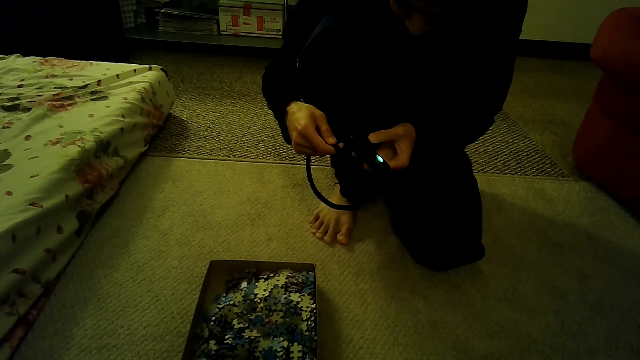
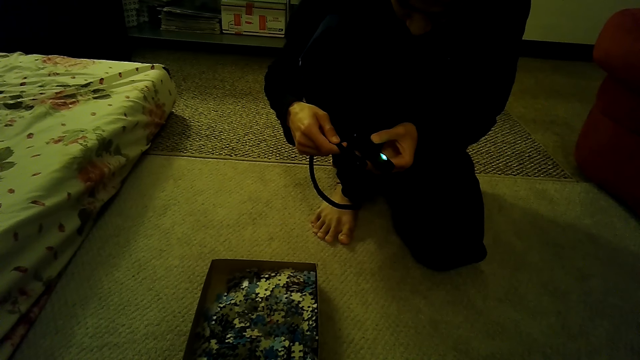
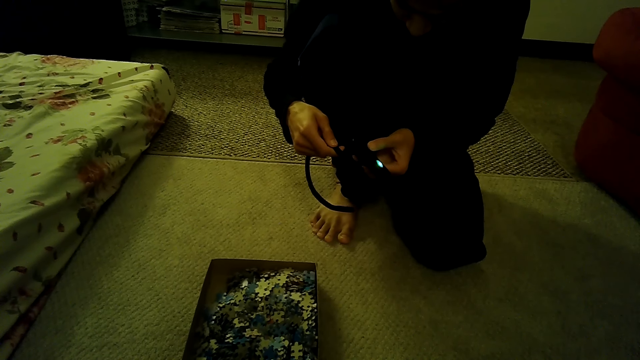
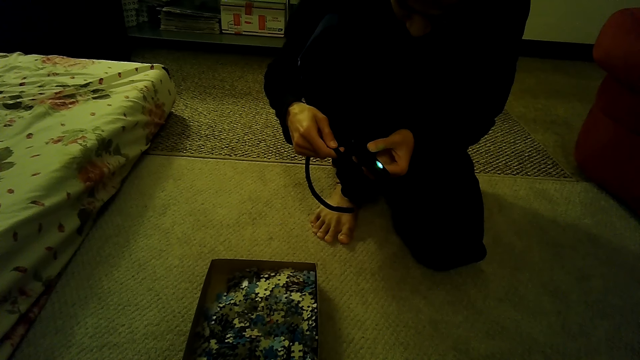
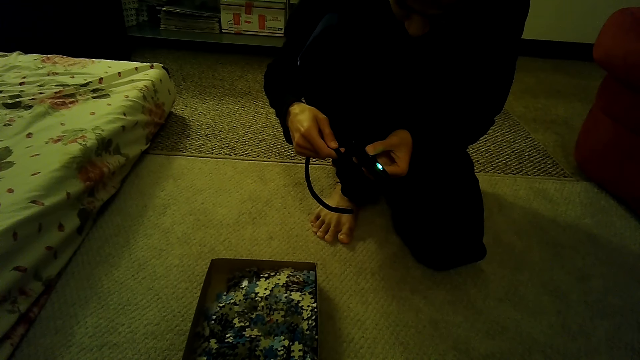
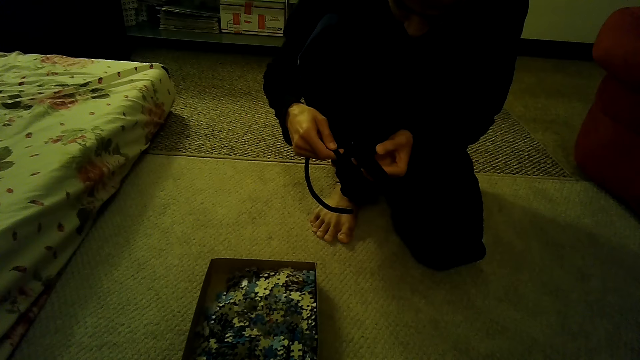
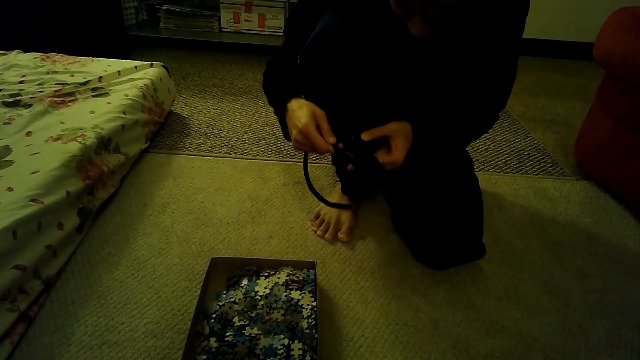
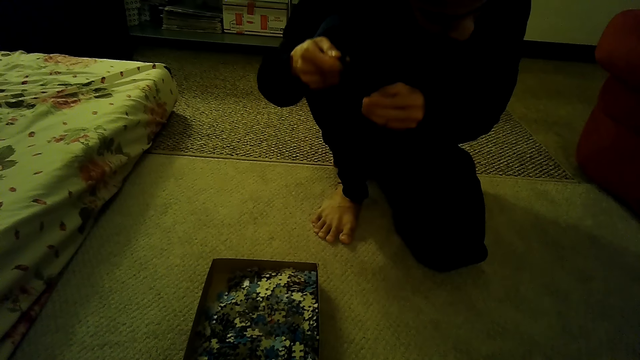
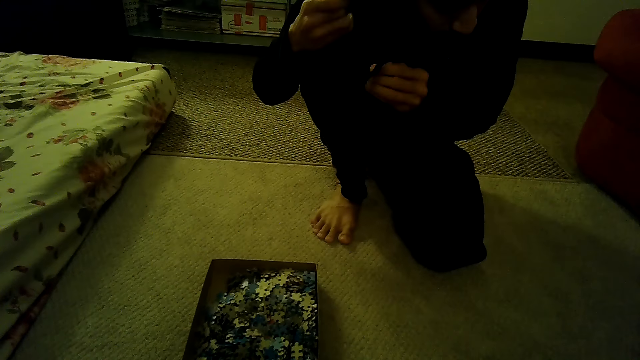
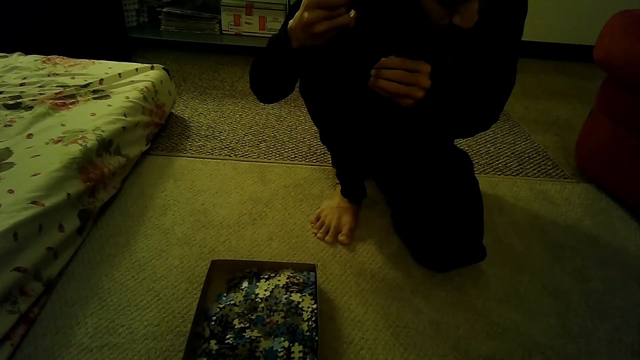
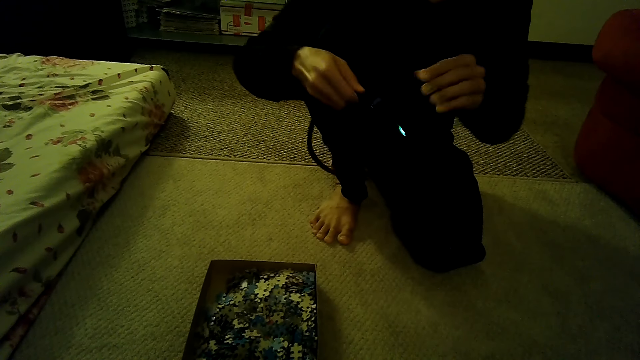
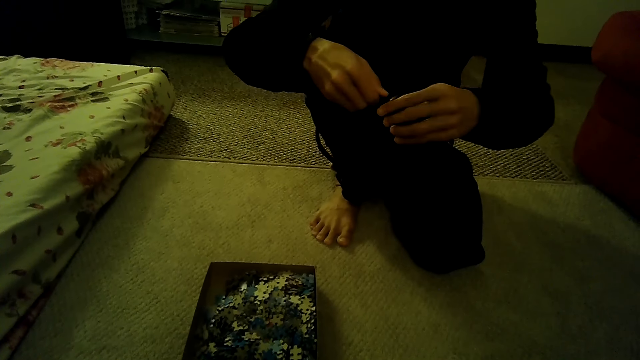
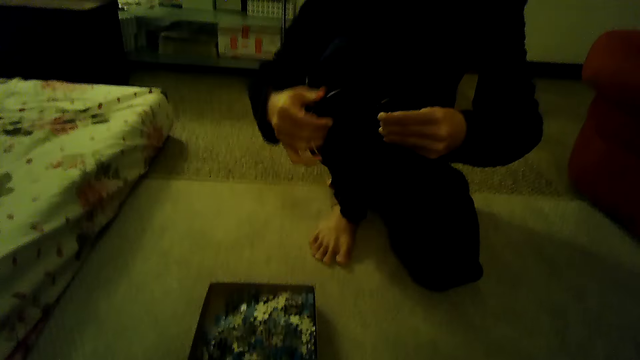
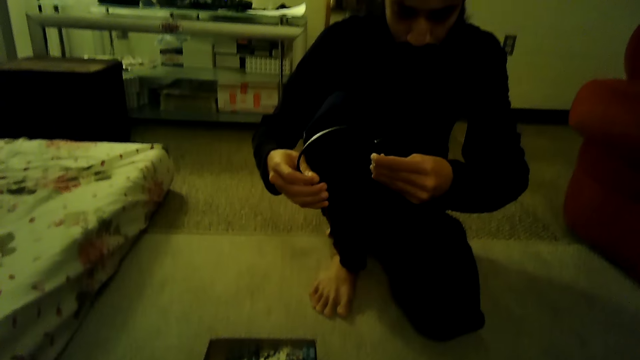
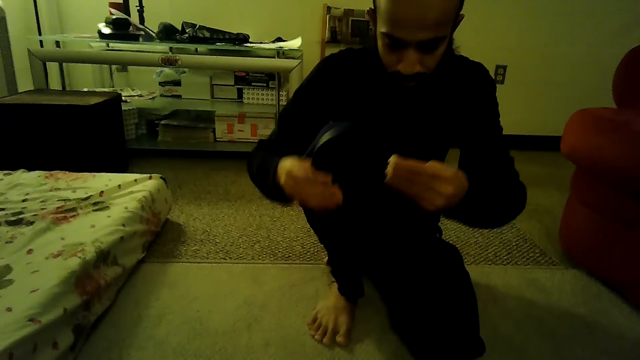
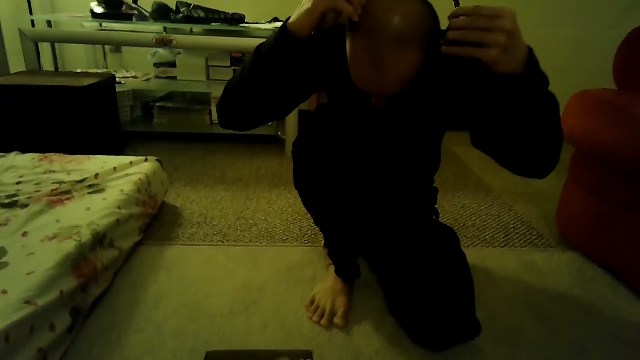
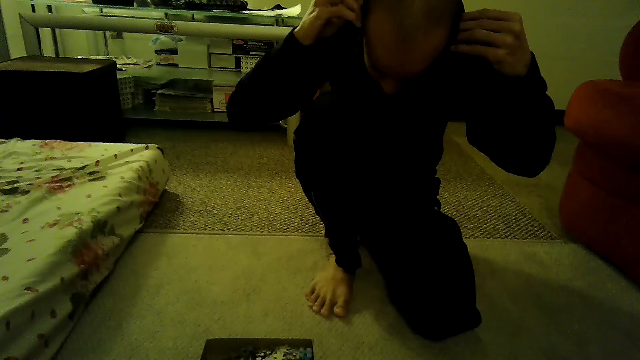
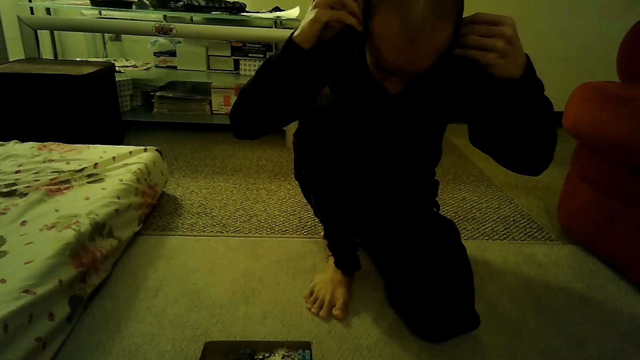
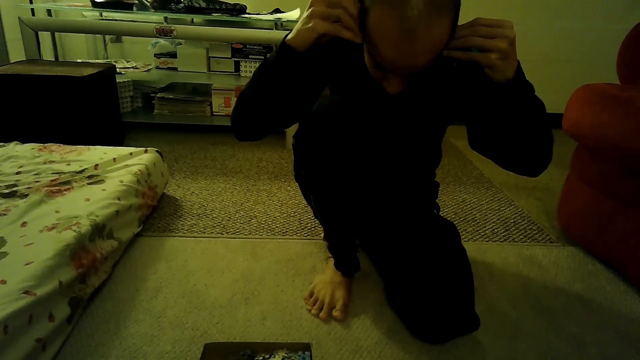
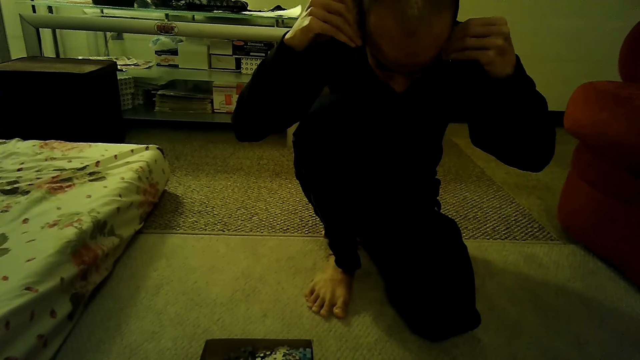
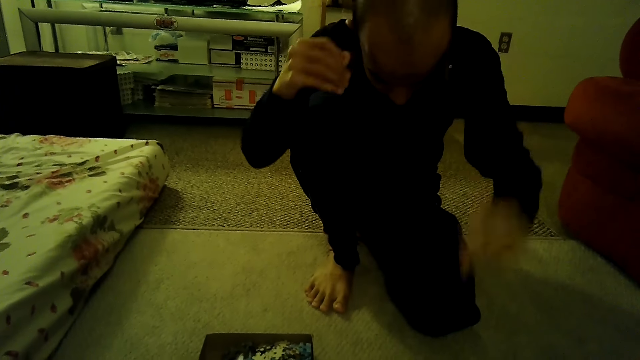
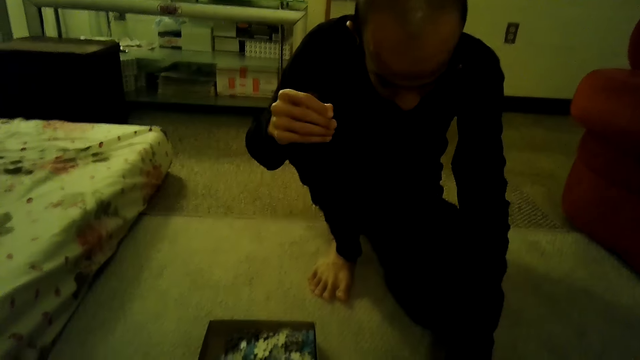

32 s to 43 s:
A man swings both hands and puts the headphone on the head.

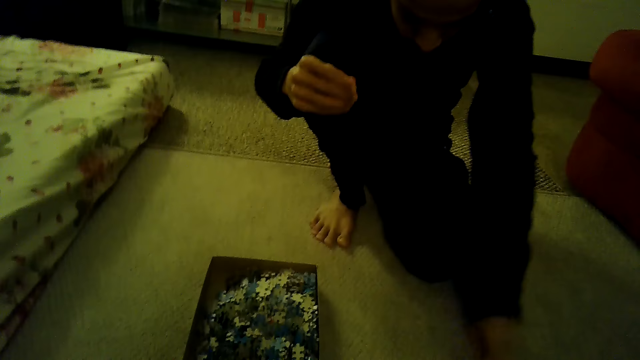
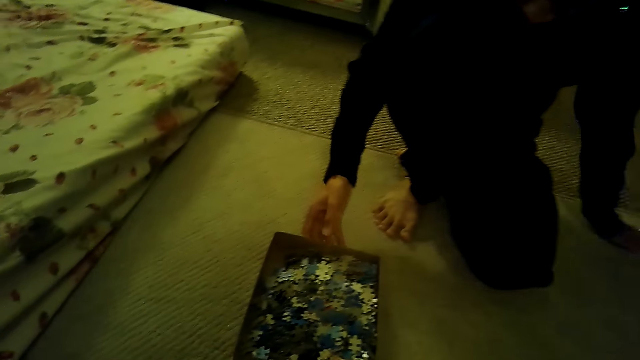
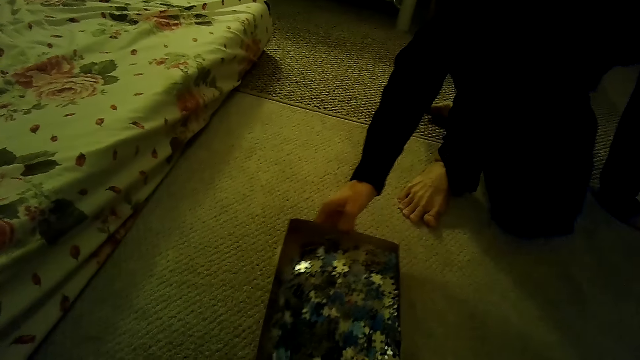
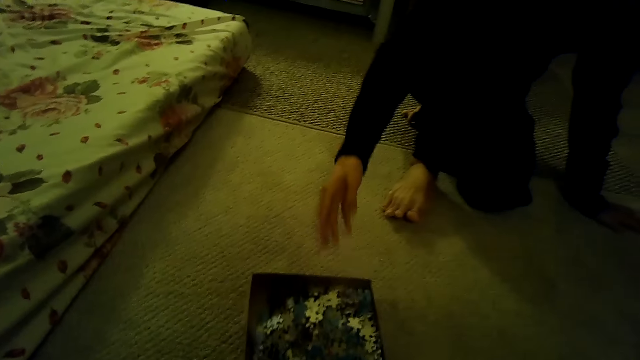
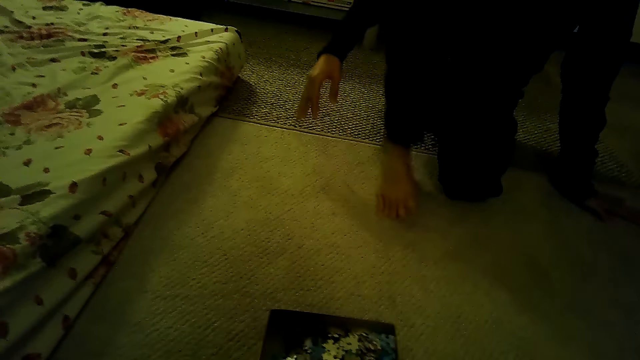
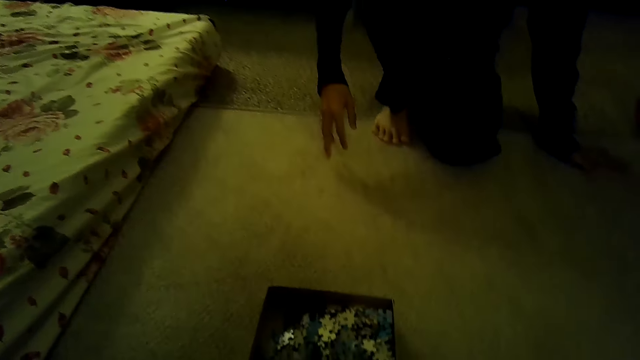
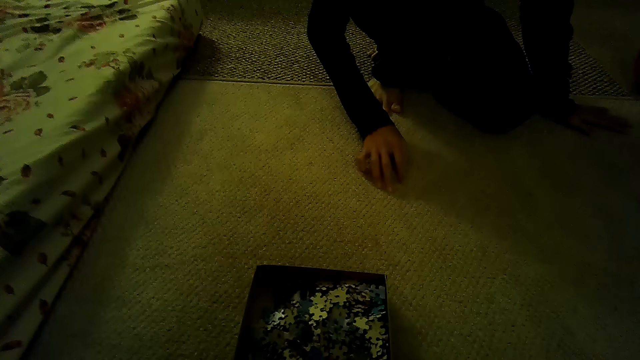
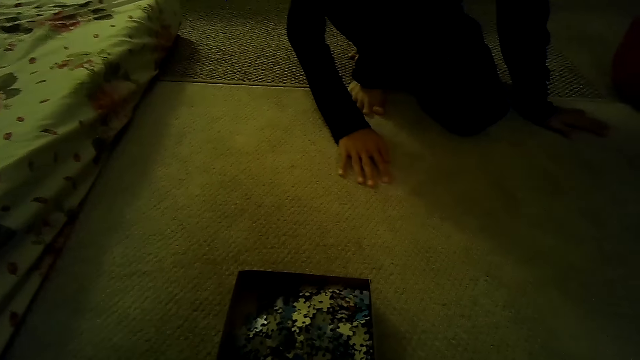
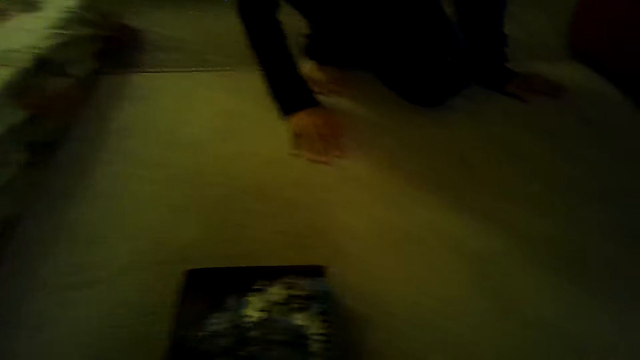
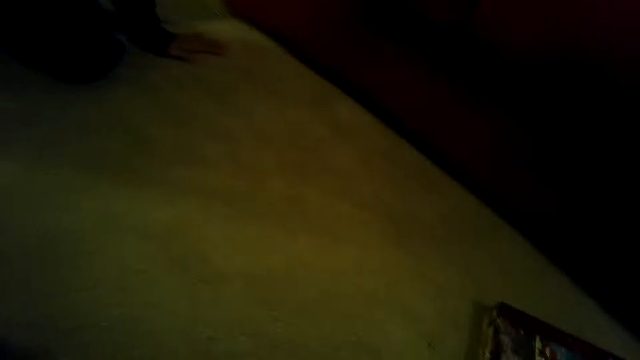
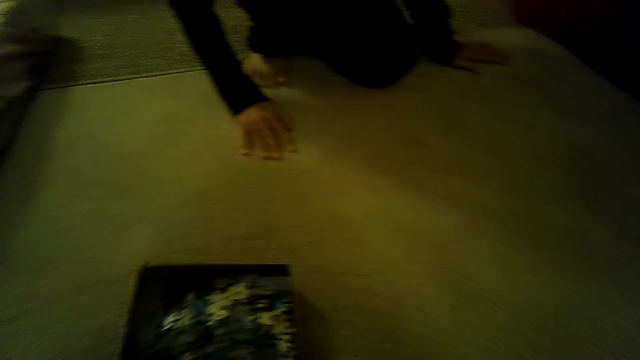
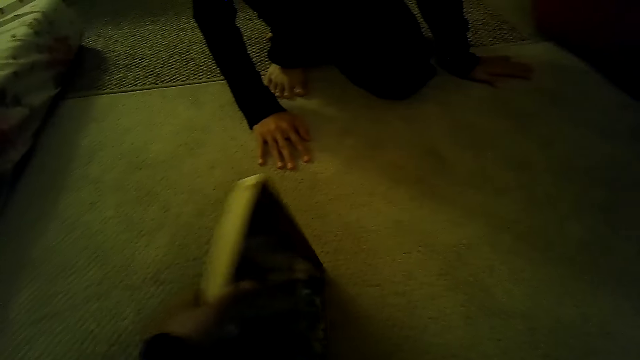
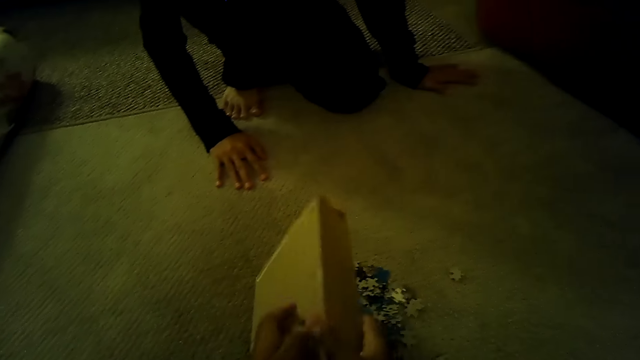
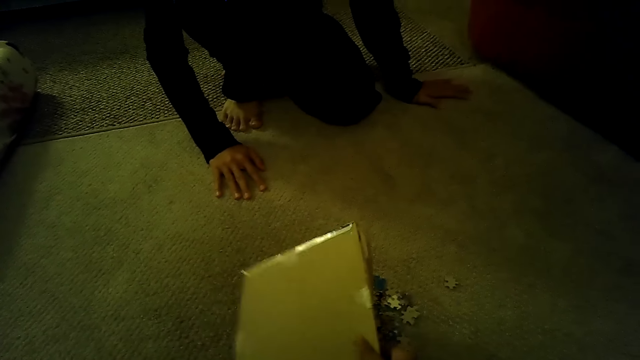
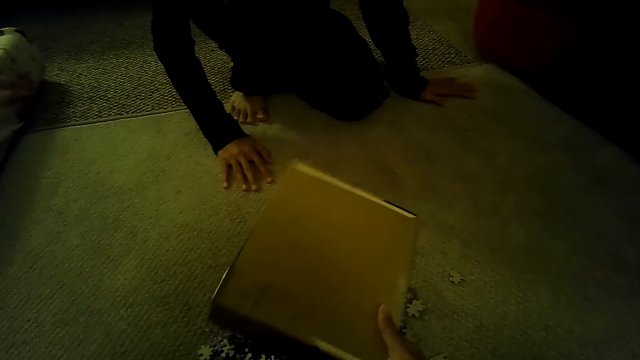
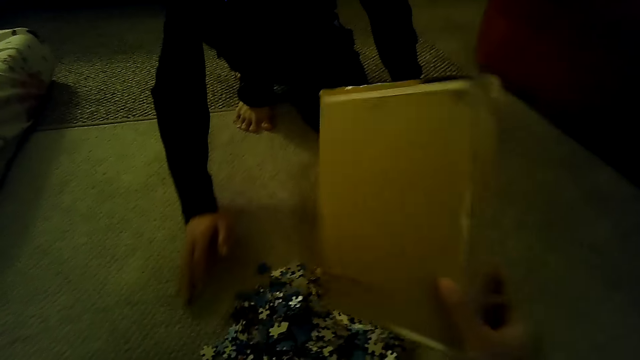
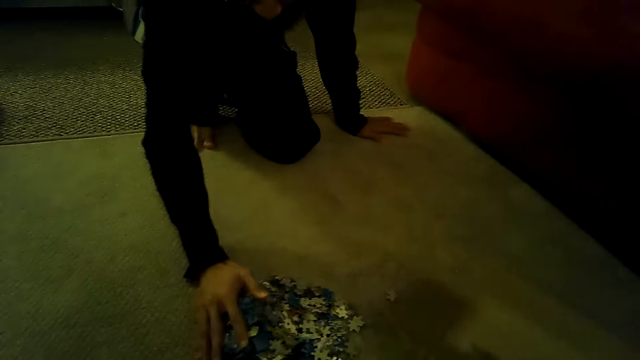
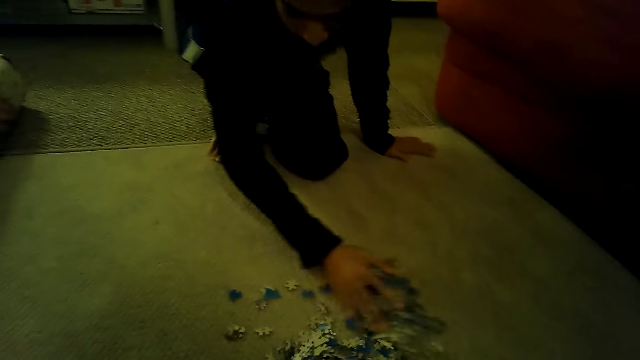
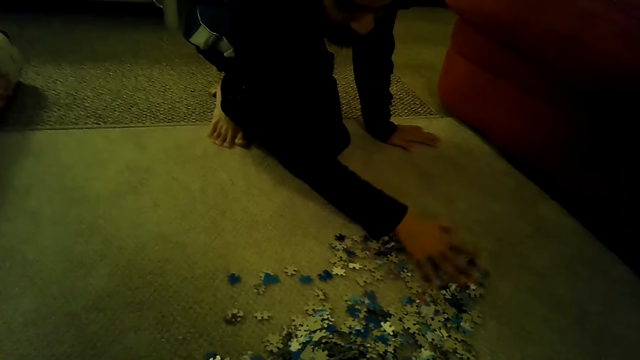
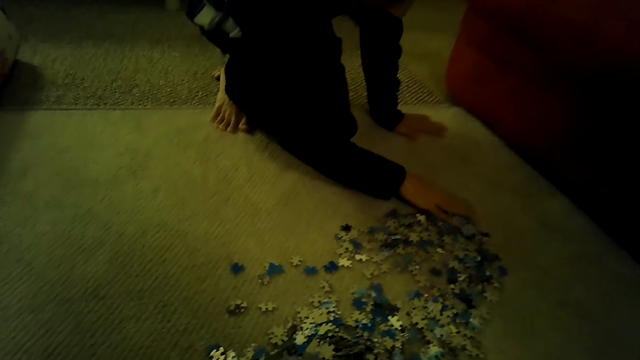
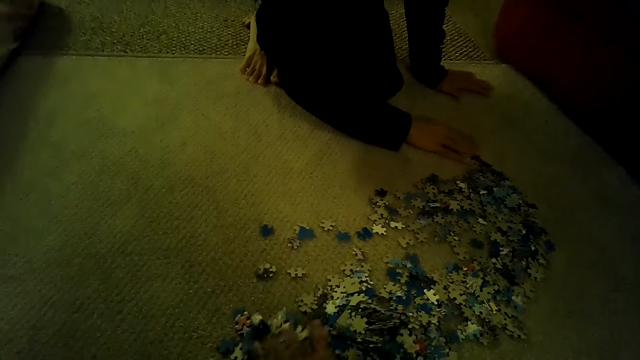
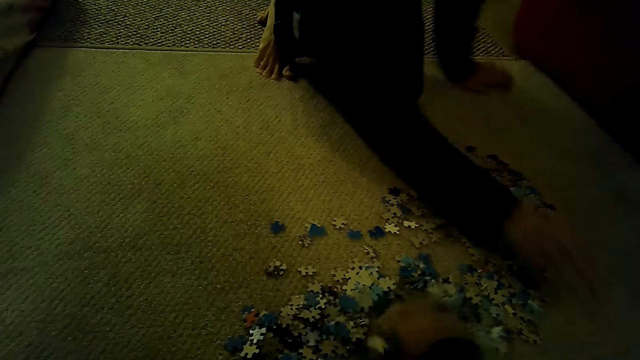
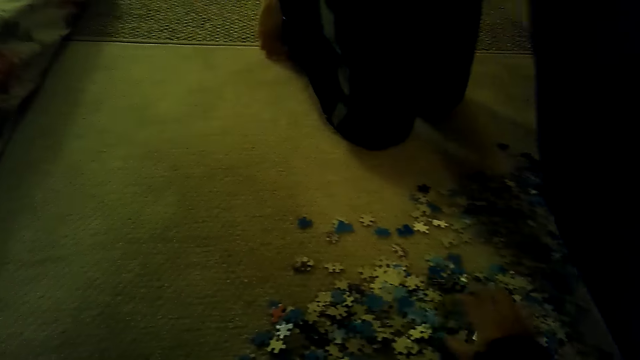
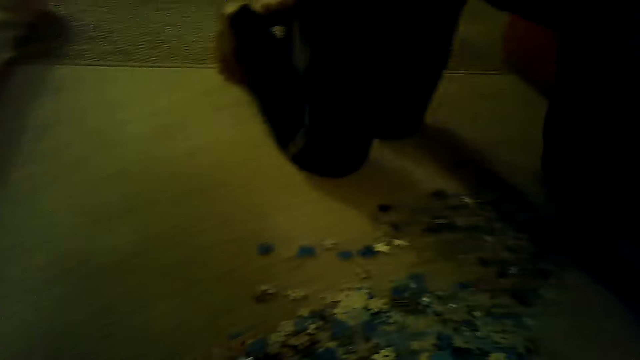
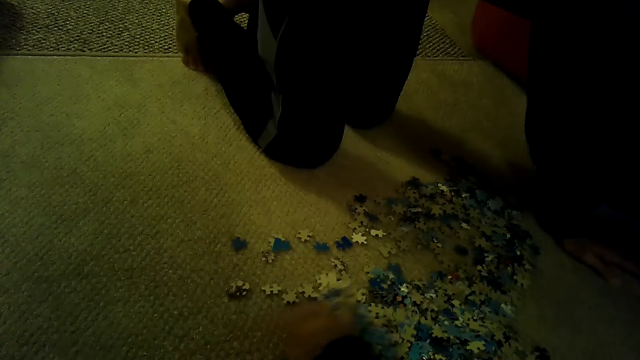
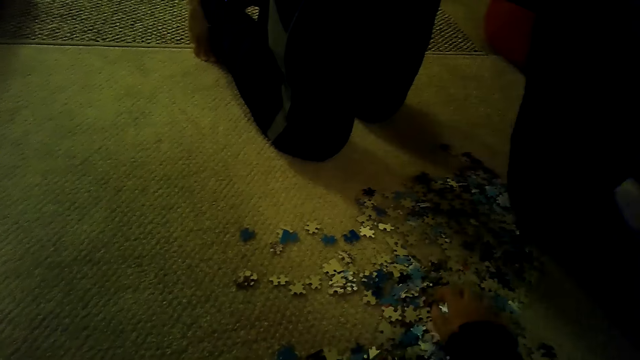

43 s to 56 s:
A man moves the jigsaw puzzle box with the right hand. The camera wearer stares at the floor. They look around. They dump the pieces of the jigsaw puzzle on the floor. The man spreads the pieces of the jigsaw puzzle and moves the jigsaw puzzle pieces. The camera wearer moves the jigsaw puzzle pieces.
